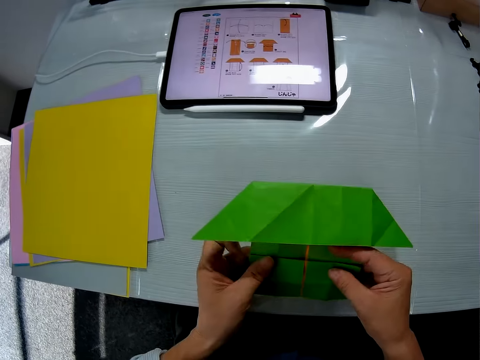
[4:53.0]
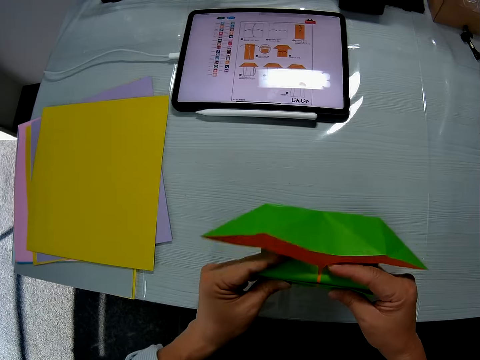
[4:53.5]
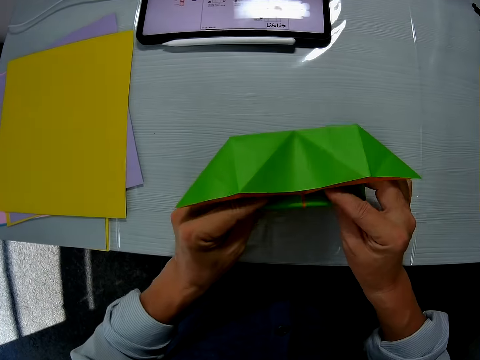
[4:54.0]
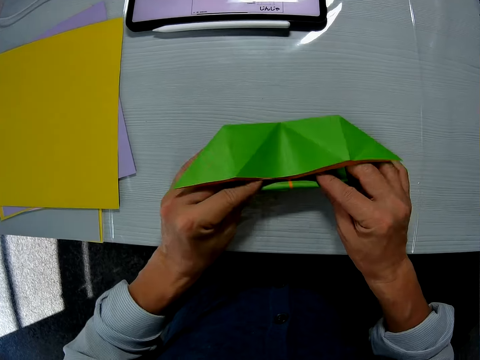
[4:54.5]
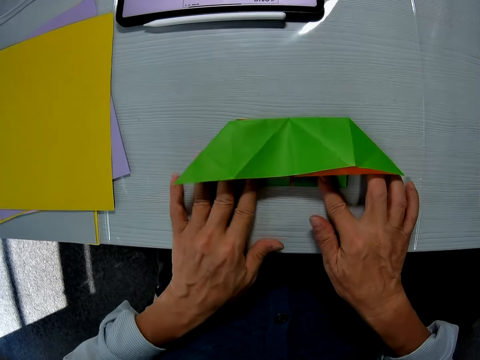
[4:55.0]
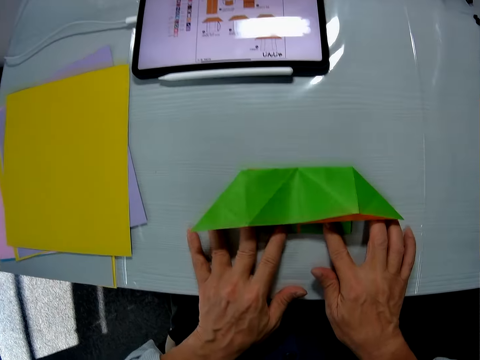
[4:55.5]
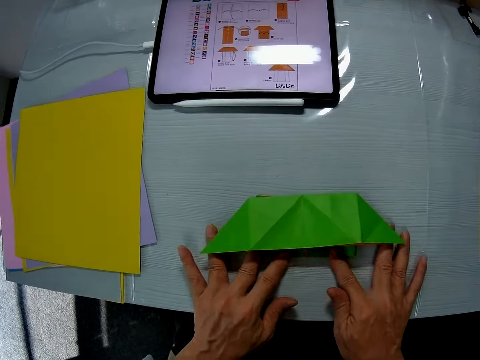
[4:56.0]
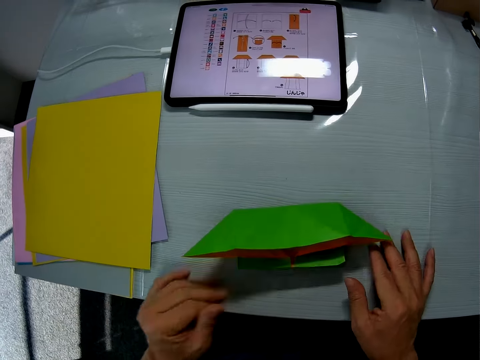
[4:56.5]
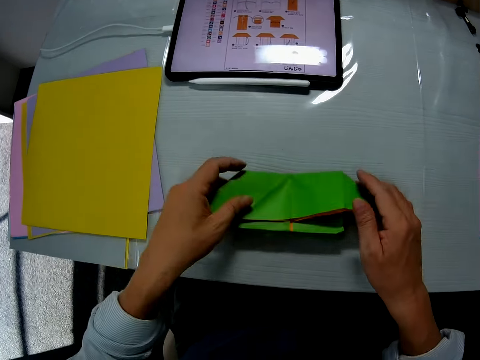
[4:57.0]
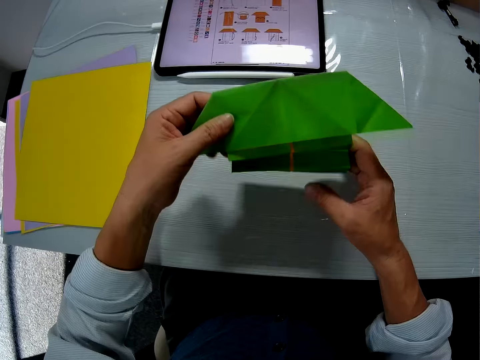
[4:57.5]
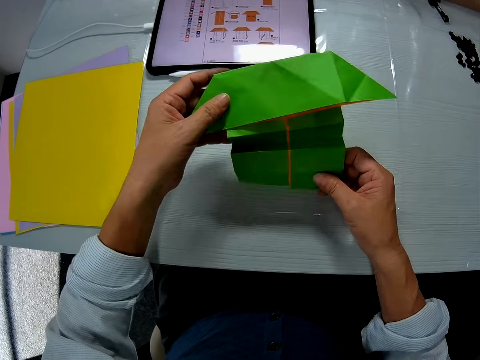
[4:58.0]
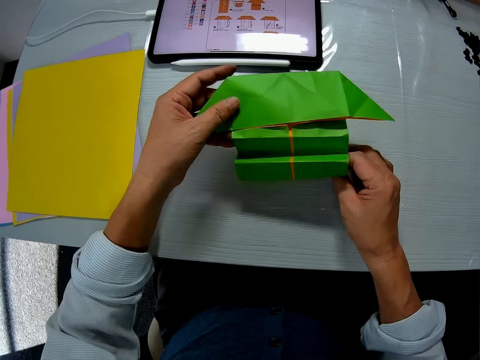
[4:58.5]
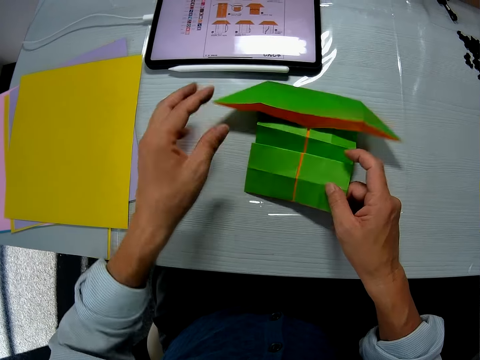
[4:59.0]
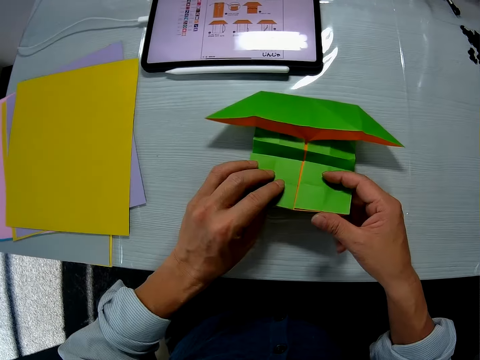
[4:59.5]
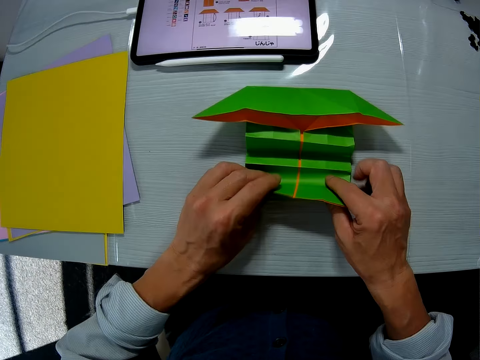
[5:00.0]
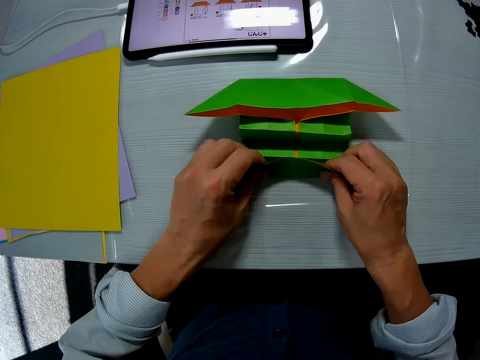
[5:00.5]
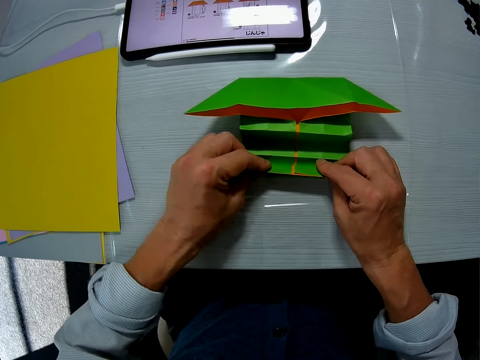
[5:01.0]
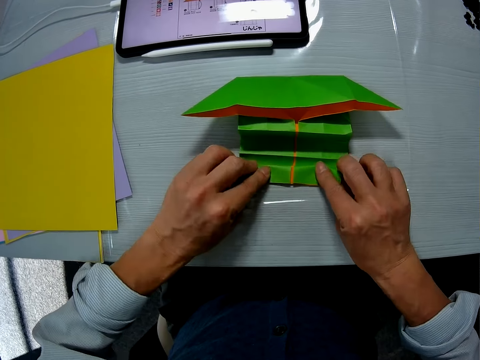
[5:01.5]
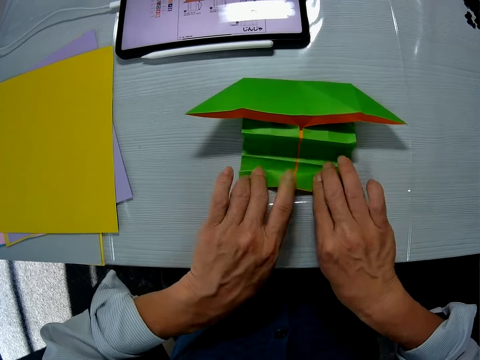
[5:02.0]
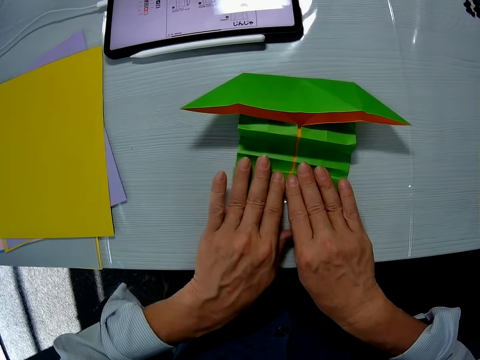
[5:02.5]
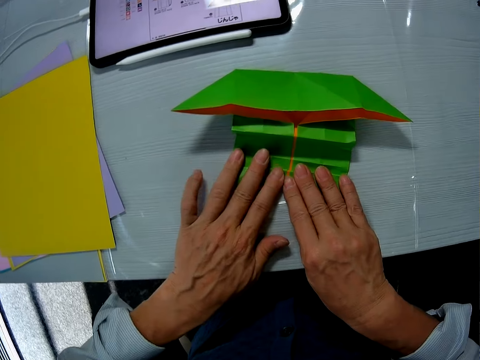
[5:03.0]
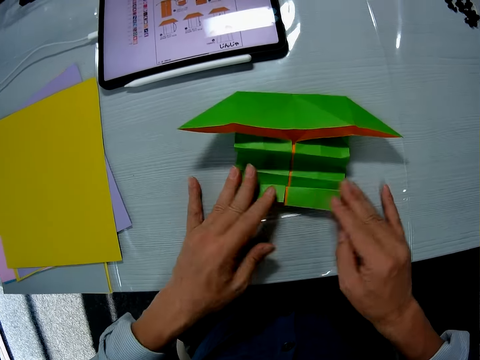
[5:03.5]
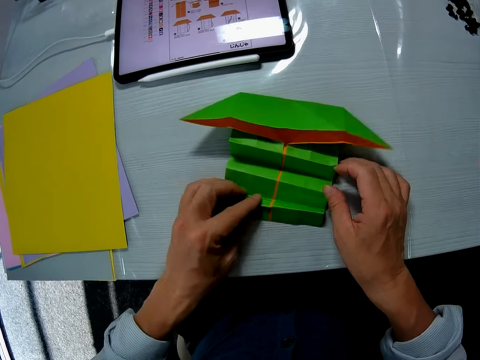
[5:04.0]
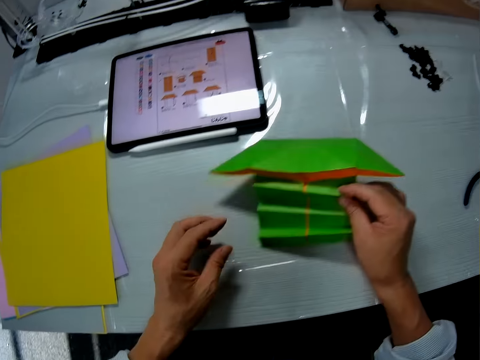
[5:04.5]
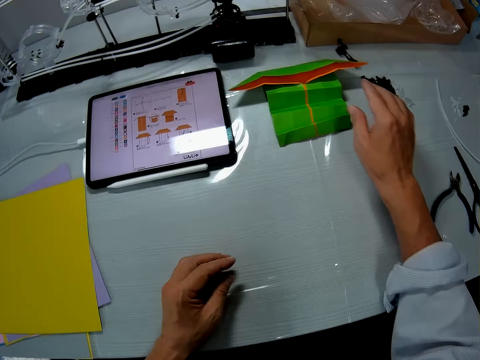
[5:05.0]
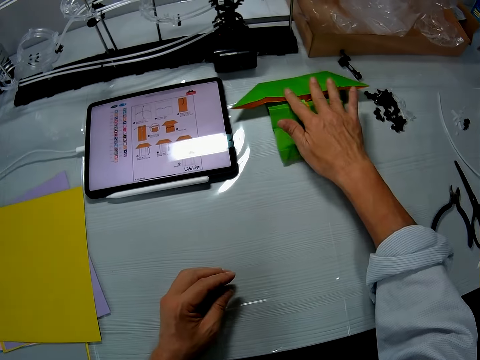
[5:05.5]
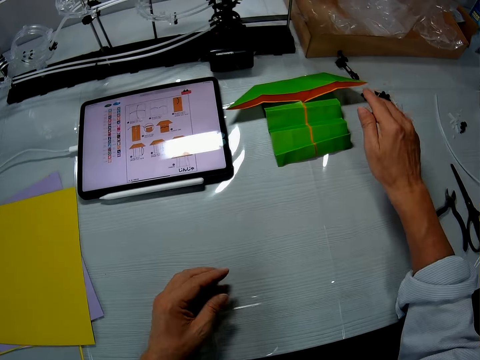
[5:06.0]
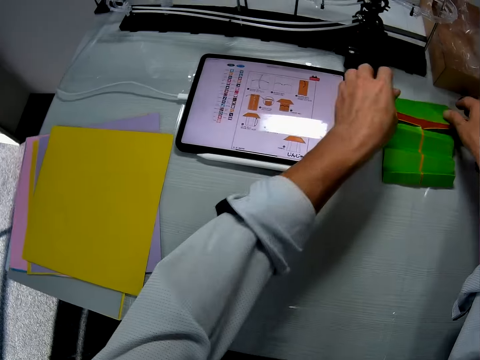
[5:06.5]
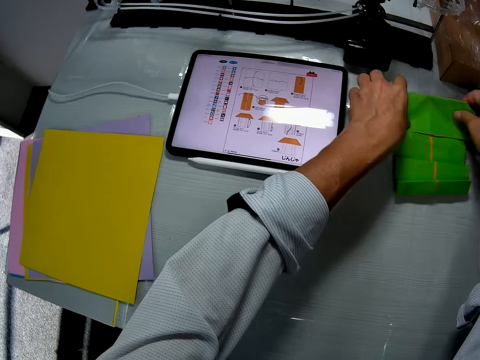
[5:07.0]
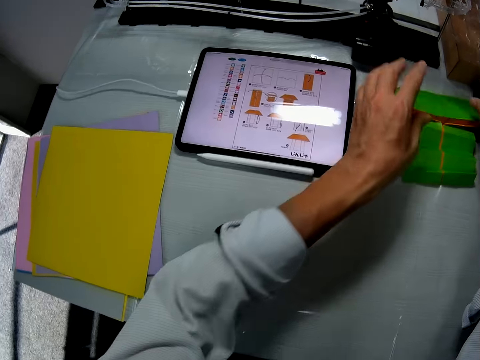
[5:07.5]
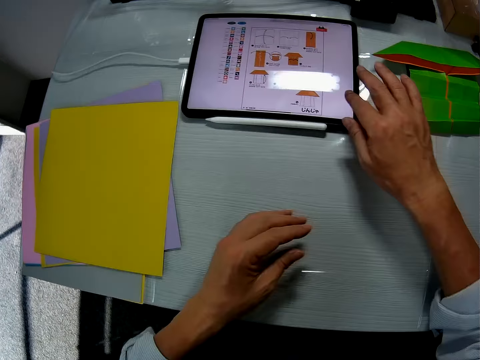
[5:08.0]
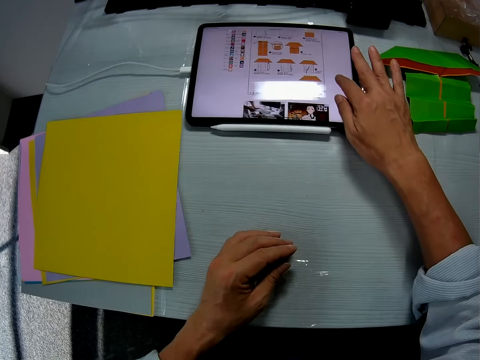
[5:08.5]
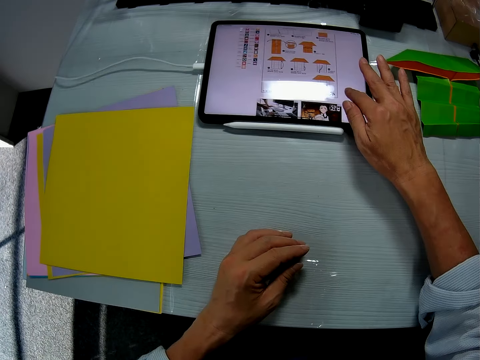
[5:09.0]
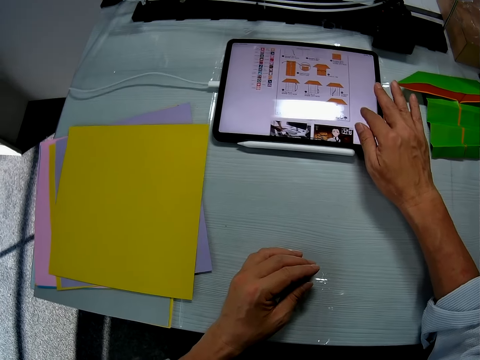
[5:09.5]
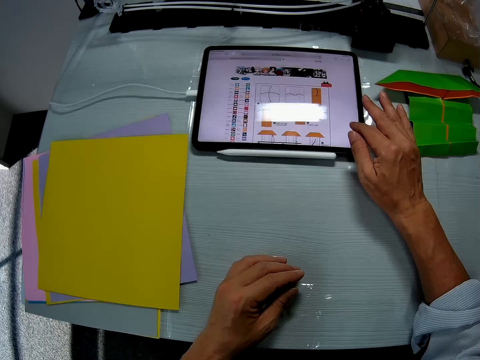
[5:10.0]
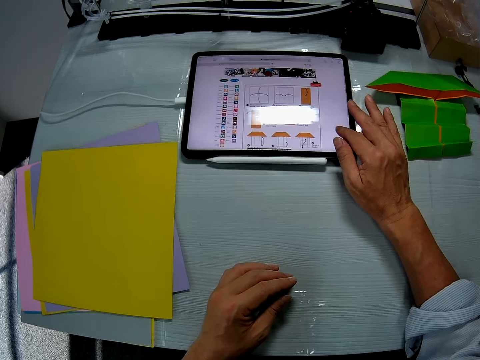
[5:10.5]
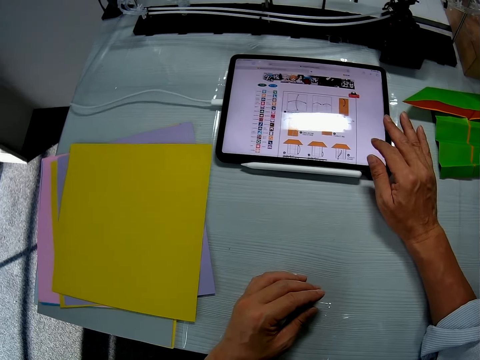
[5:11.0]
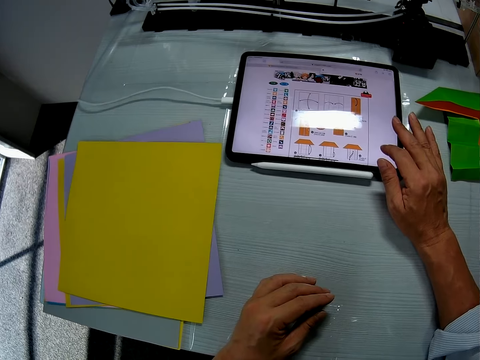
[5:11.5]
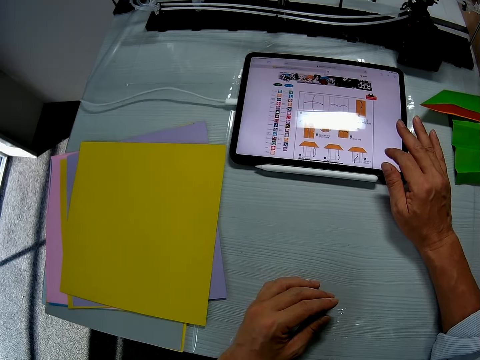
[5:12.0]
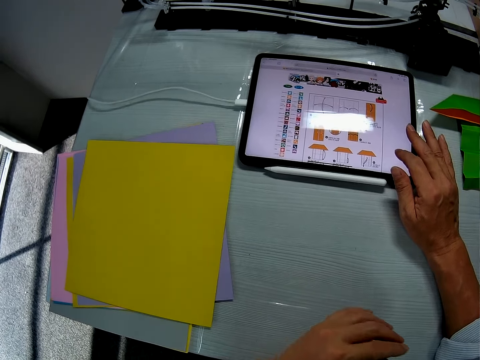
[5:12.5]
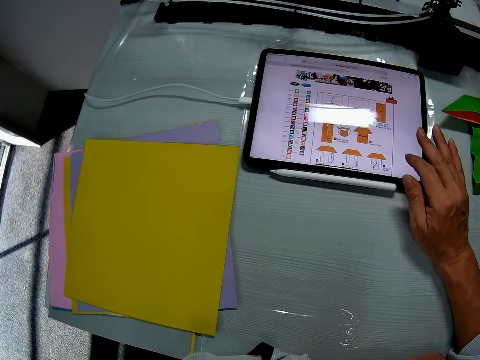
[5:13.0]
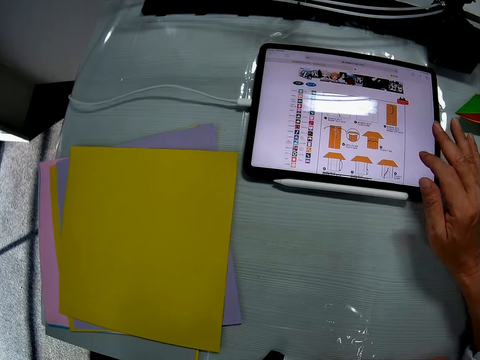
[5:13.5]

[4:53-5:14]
The camera wearer lifts the paper from the table. They look at the paper. They place the paper on the table. They fold the paper. They throw the paper on the table. They place the colored paper on a side of the table. They adjust the colored paper on the table. They fold the paper. They scroll on their tablet on the table.

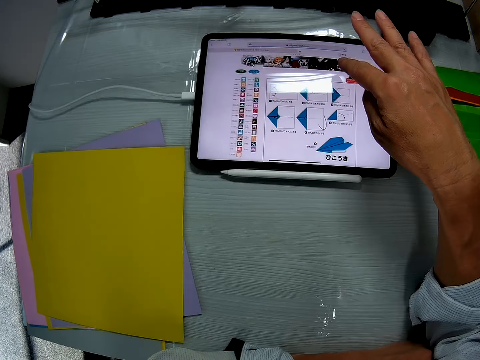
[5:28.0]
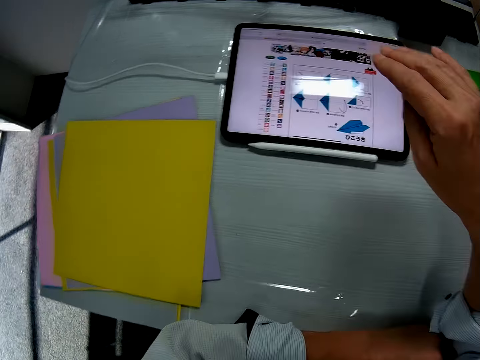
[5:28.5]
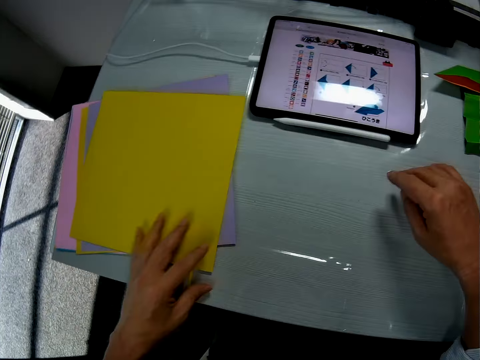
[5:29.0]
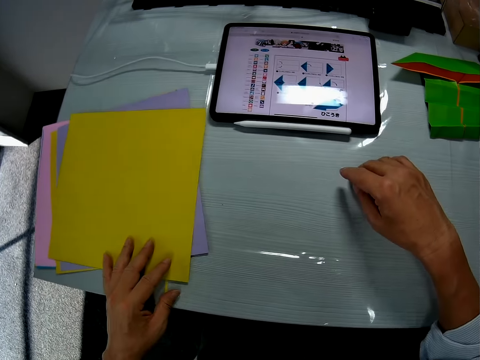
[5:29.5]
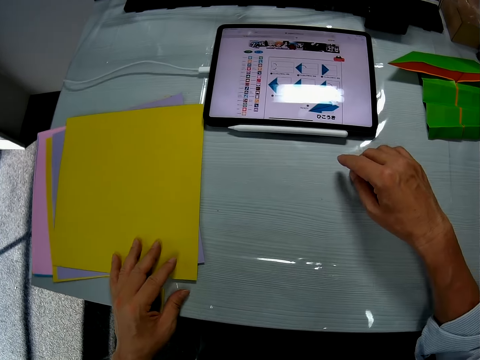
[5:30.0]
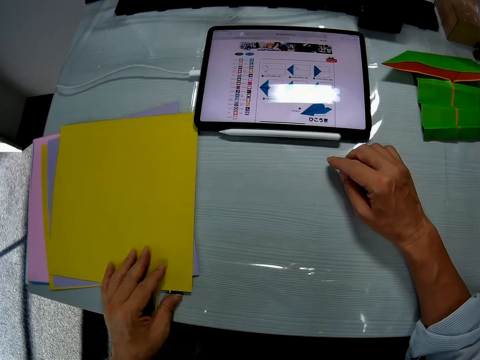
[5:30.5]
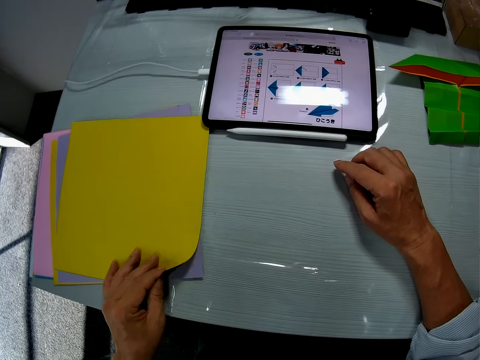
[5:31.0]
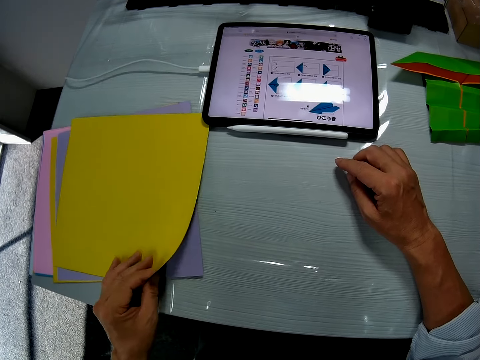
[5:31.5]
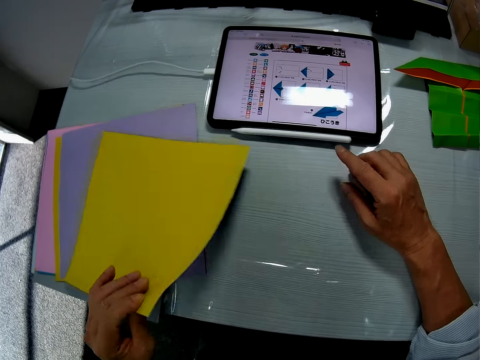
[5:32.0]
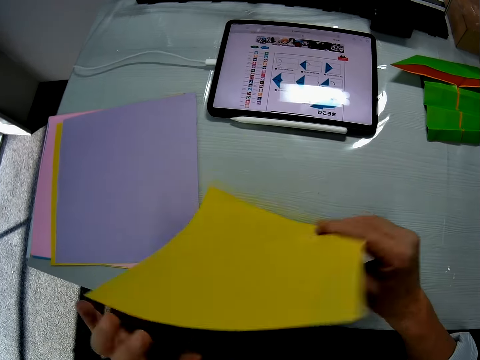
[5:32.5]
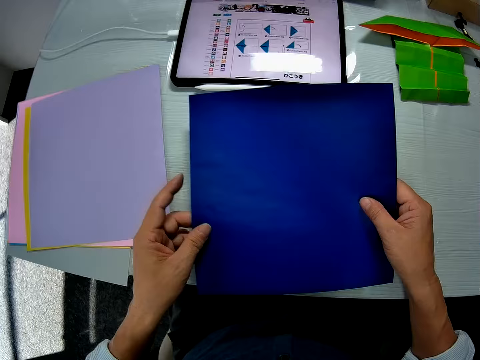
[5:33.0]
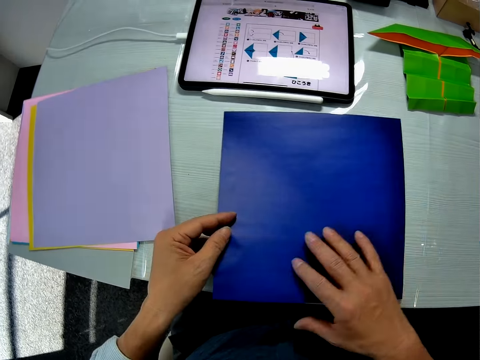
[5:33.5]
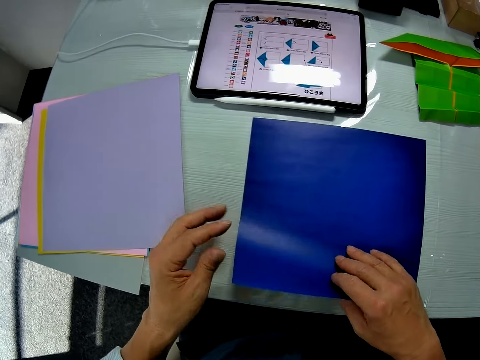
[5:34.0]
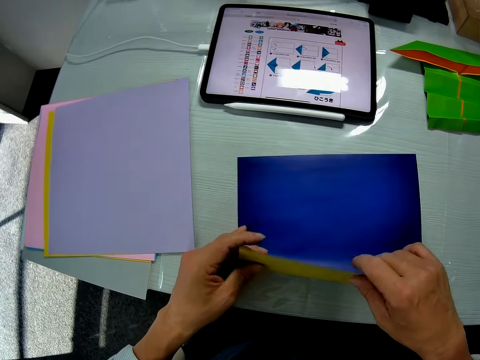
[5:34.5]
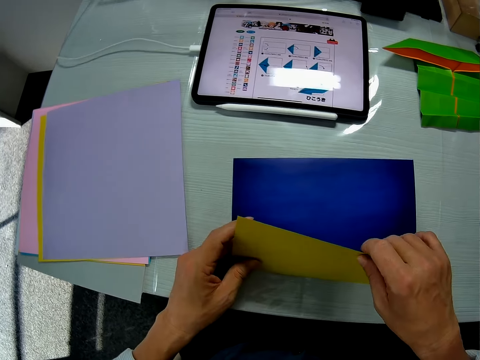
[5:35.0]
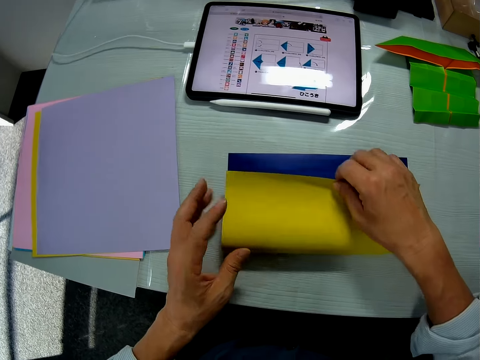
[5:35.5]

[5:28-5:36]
The camera wearer places his hand on a paper. He picks up another colored paper from the other papers on a side of the table. He turns the paper. He places the paper on the table.
